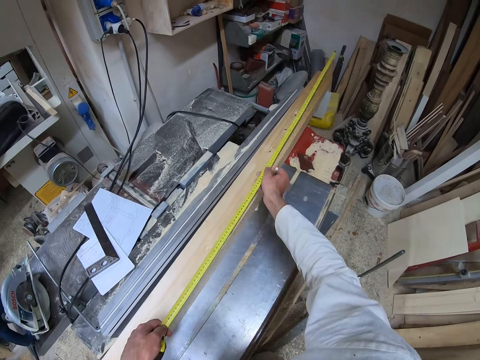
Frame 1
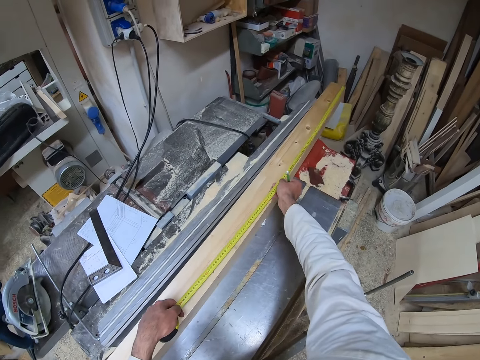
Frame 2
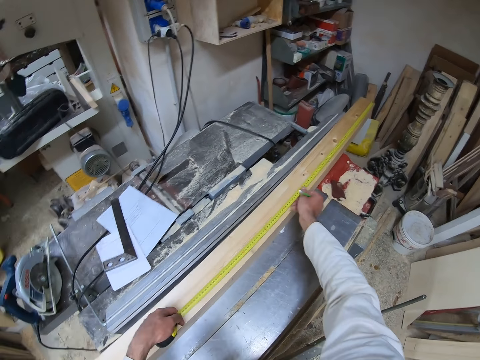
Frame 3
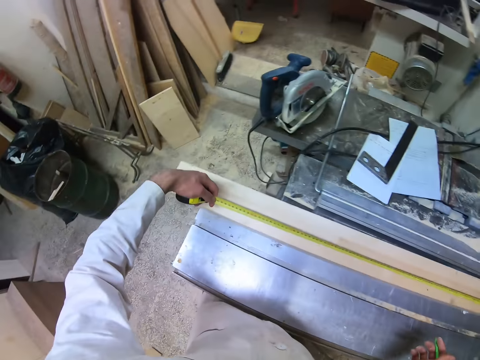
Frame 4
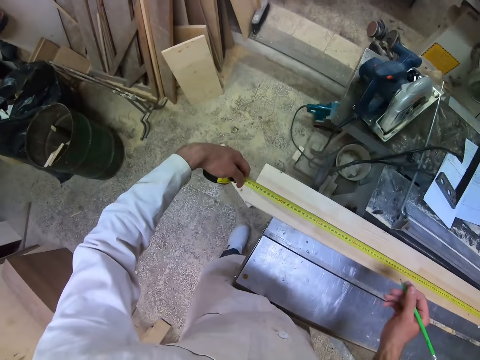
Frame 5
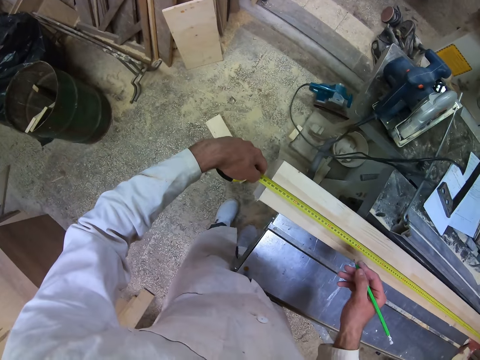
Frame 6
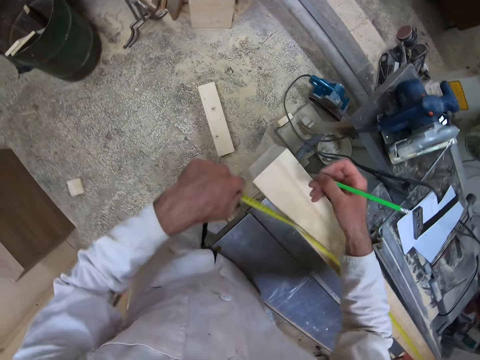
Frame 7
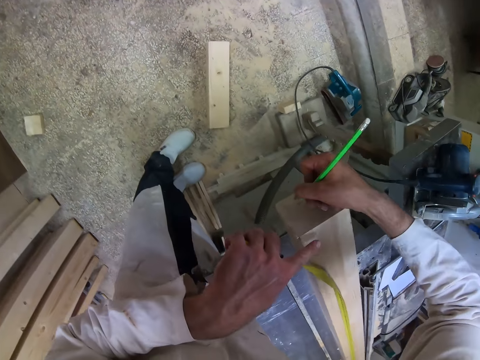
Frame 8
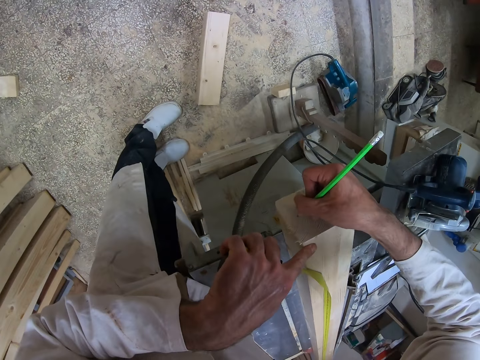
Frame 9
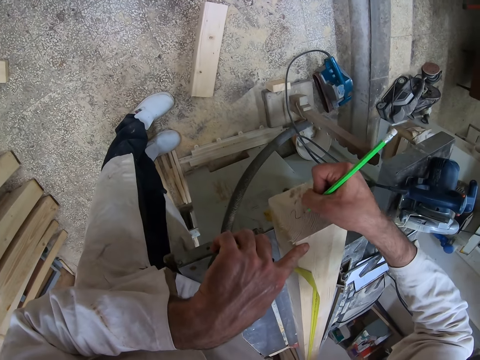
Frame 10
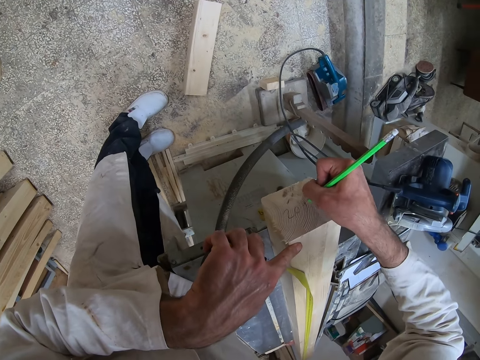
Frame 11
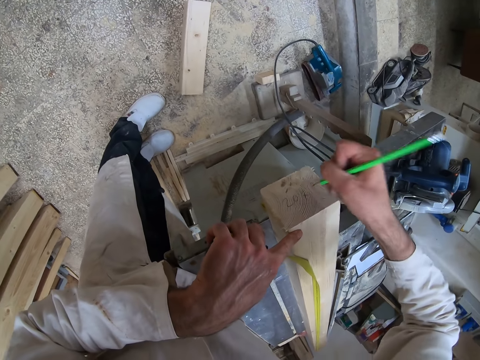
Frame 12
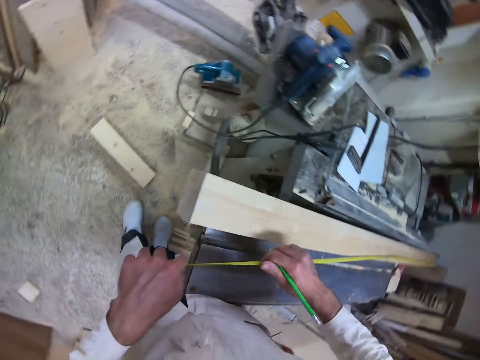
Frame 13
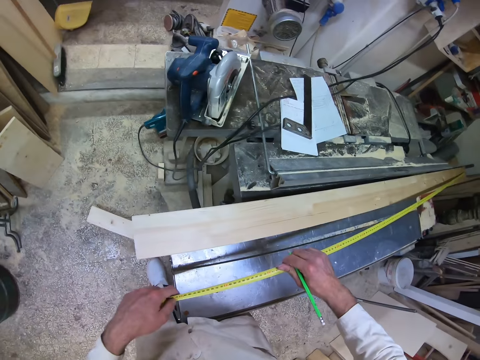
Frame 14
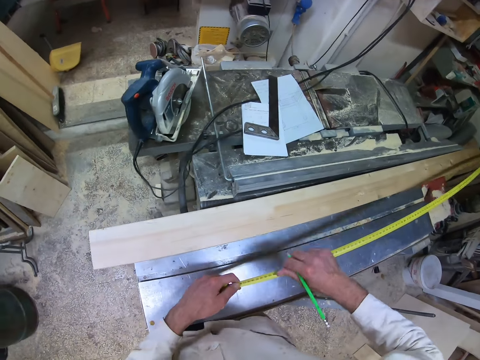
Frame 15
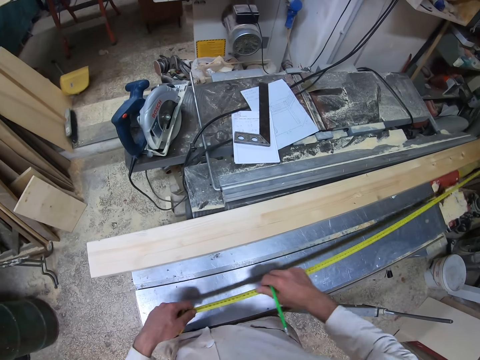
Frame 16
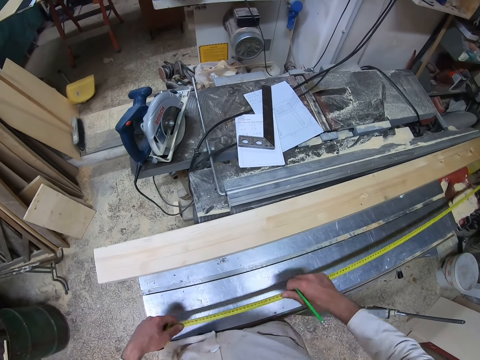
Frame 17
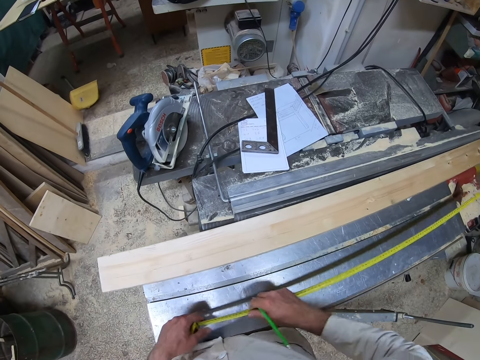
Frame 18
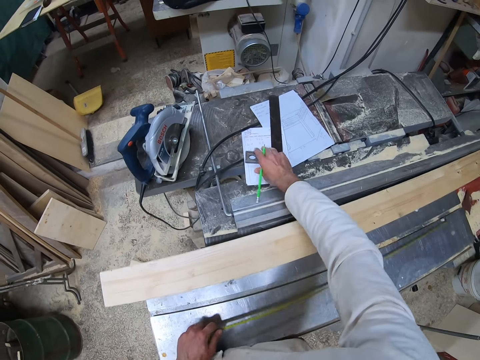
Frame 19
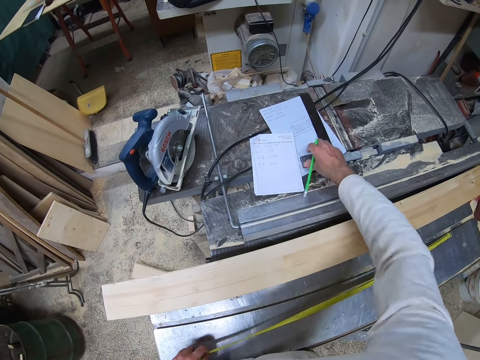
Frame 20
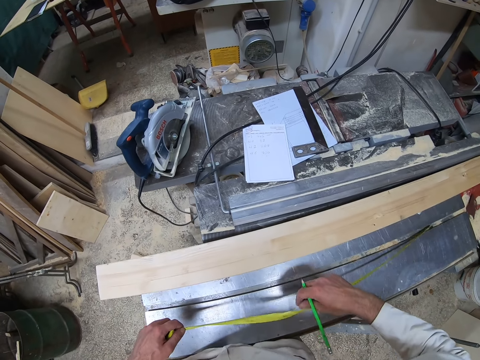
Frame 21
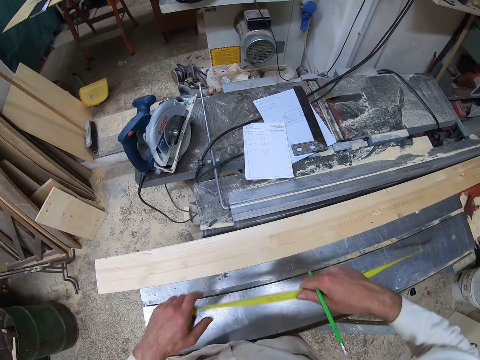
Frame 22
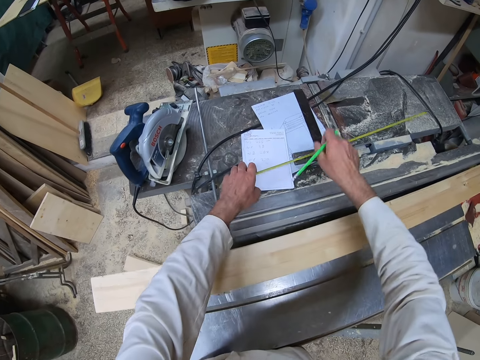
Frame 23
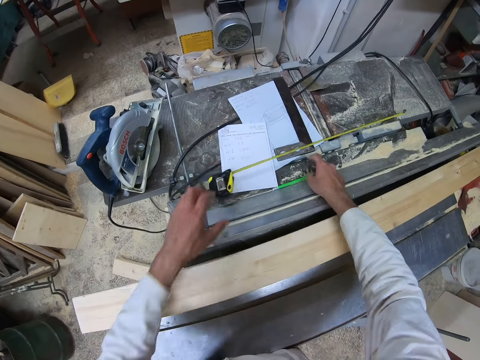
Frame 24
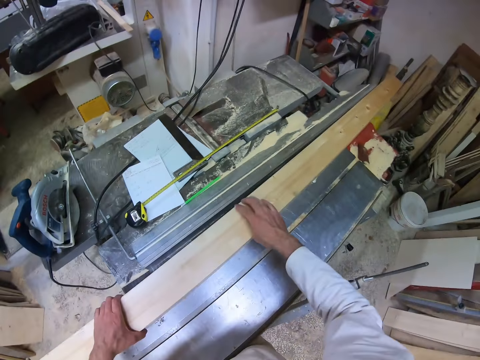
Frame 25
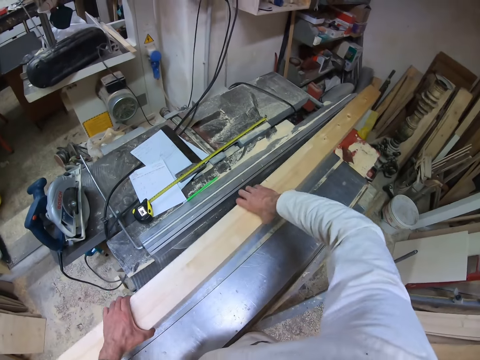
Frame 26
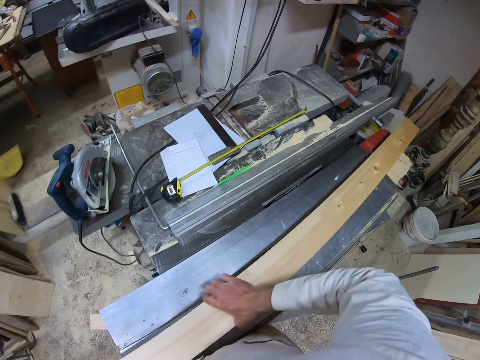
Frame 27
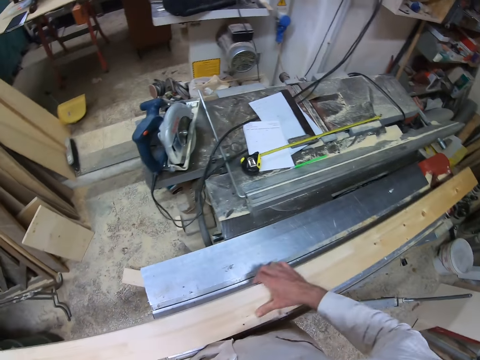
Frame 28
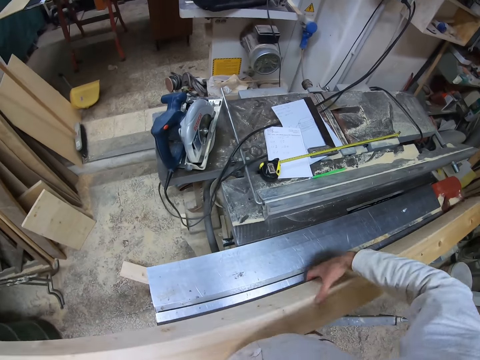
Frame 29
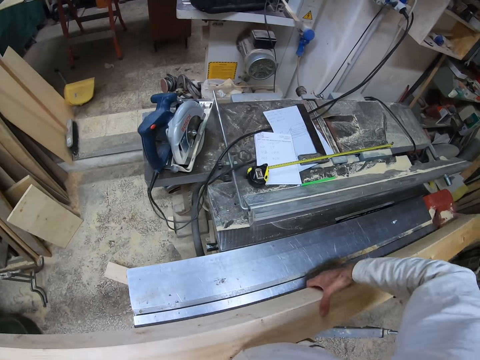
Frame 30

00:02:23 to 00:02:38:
The camera wearer places the tape measure on the wood. He measures the piece of wood with the tape rule with both hands. He writes on the piece of wood with the pencil in his right hand. He stops writing on the wood. He recoils the tape rule with both hands. He moves a try square on the workshop table with his right hand. He places the tape rule on the workshop table with his left hand. He drops the pencil in his right hand on the workshop table. He carries the piece of wood from the workshop table with both hands.

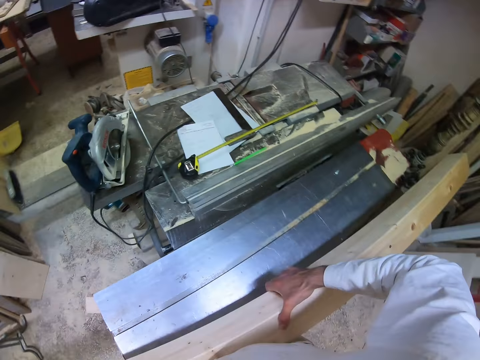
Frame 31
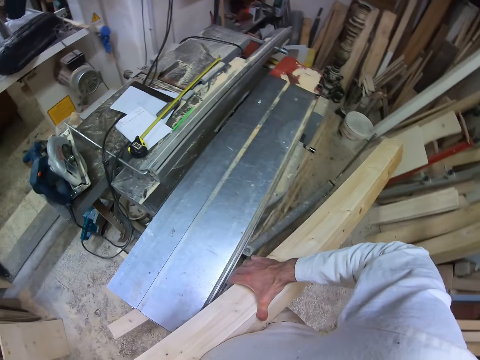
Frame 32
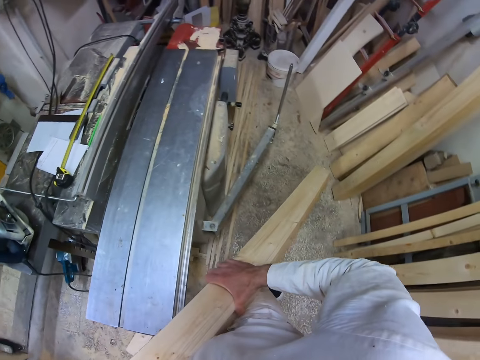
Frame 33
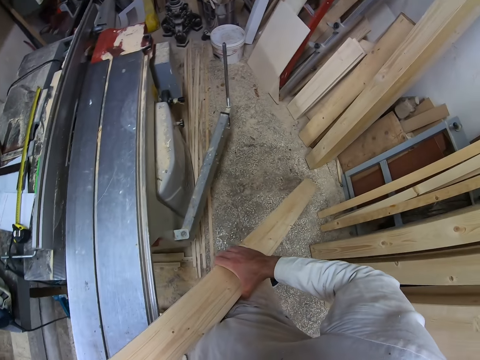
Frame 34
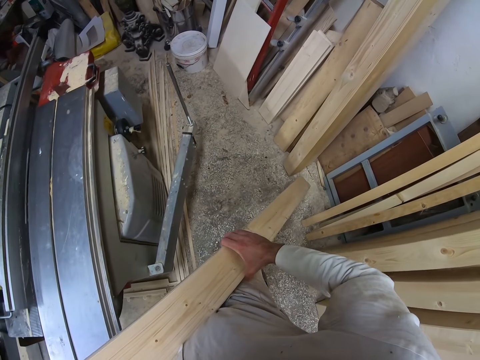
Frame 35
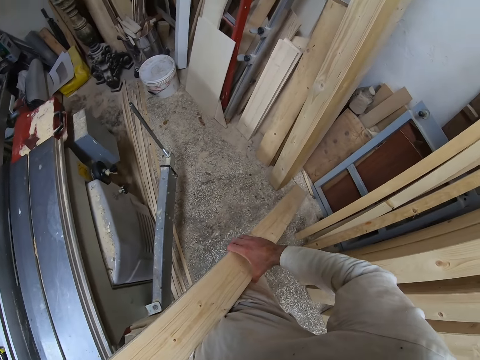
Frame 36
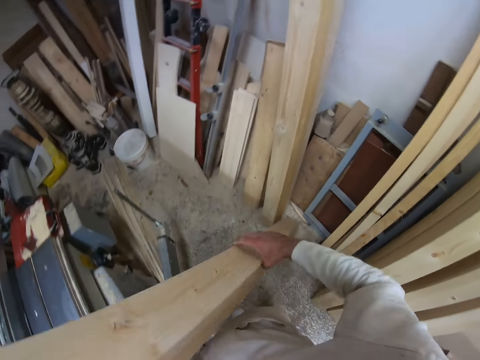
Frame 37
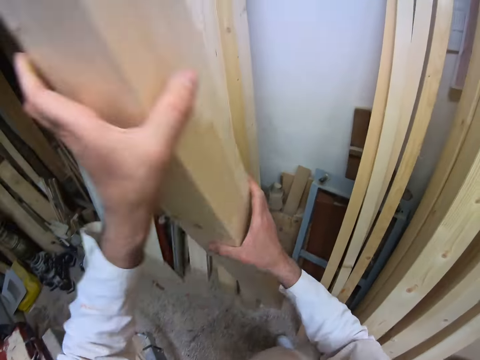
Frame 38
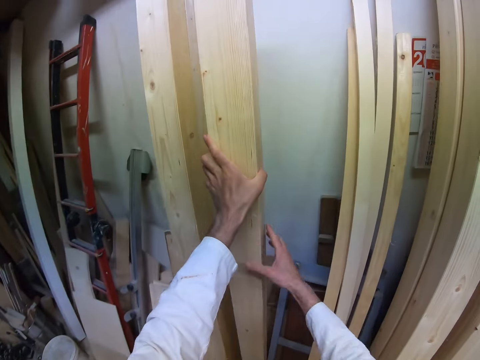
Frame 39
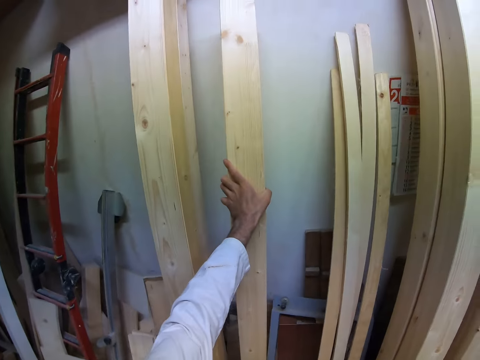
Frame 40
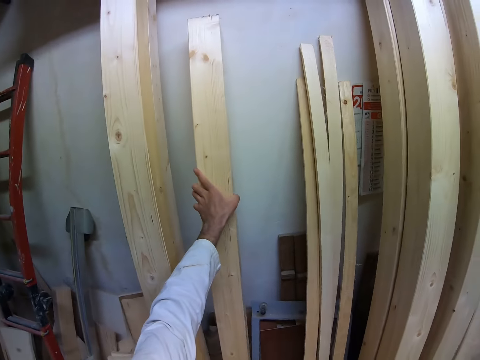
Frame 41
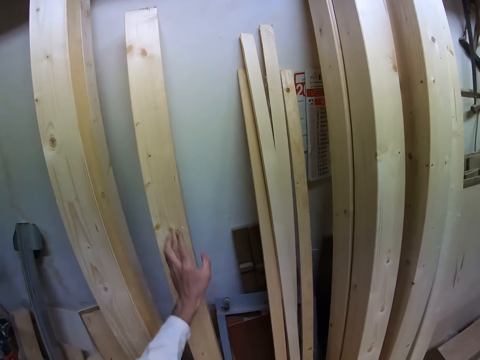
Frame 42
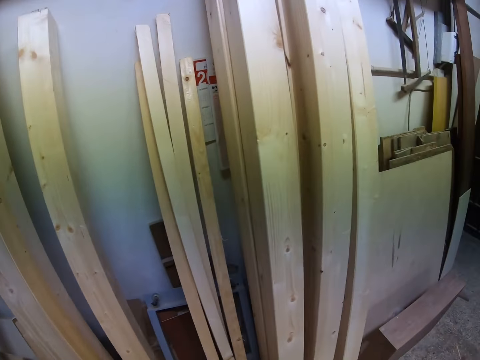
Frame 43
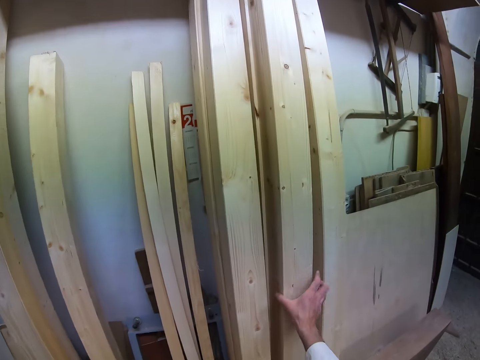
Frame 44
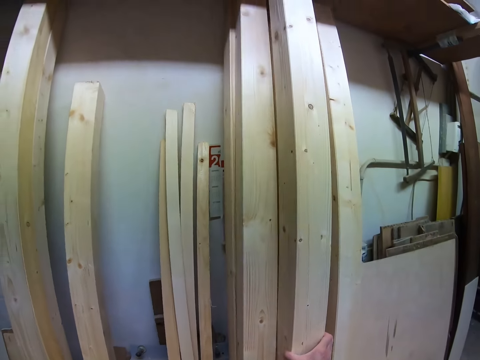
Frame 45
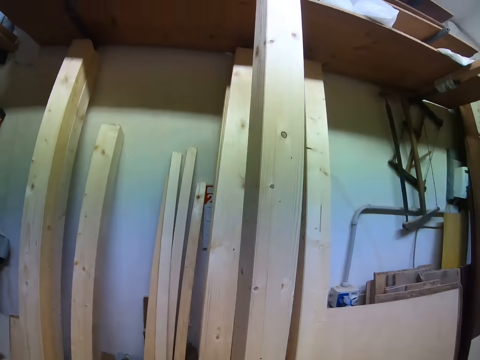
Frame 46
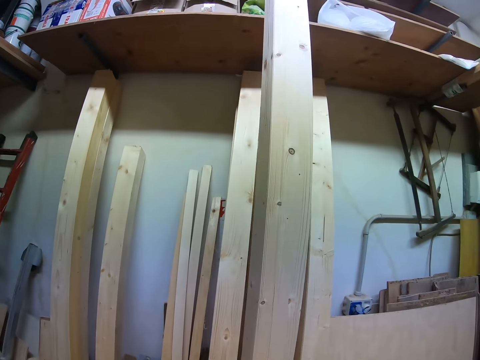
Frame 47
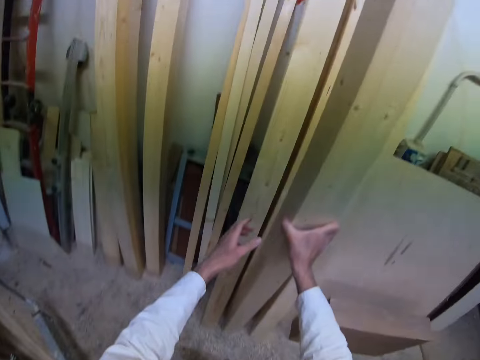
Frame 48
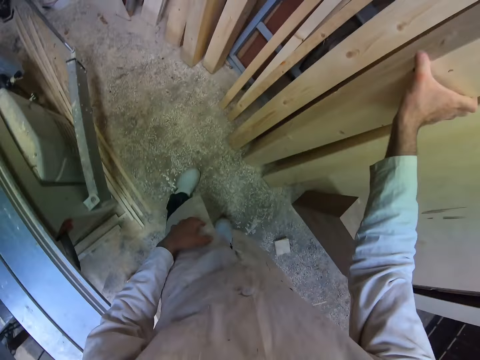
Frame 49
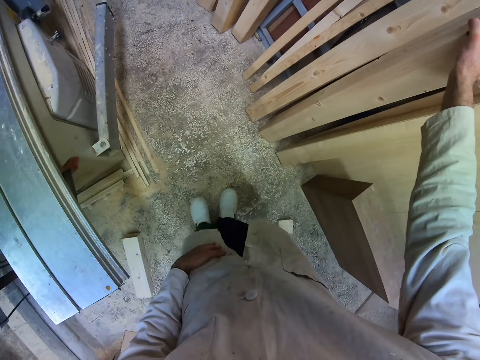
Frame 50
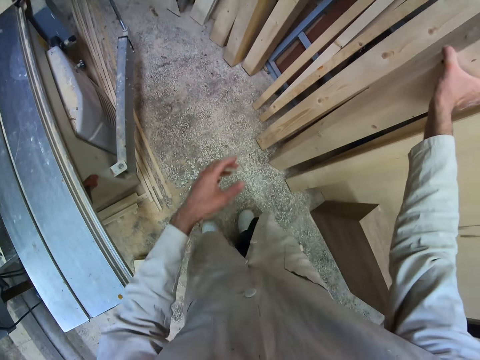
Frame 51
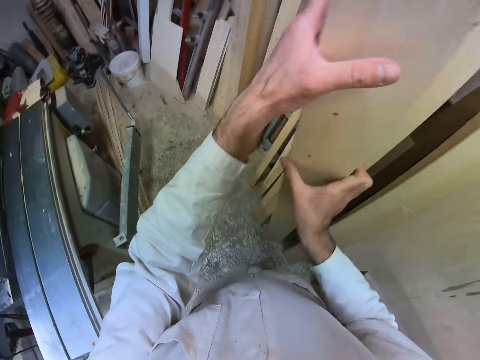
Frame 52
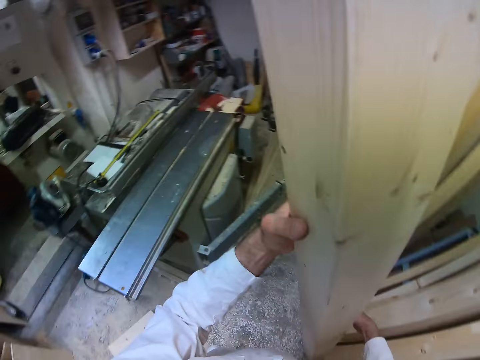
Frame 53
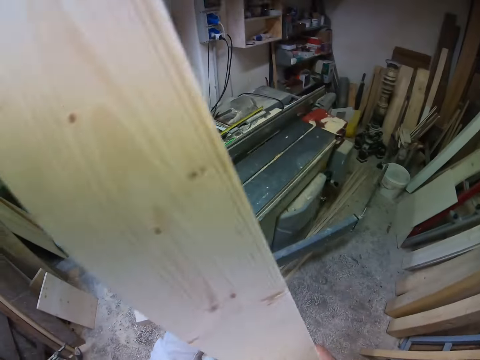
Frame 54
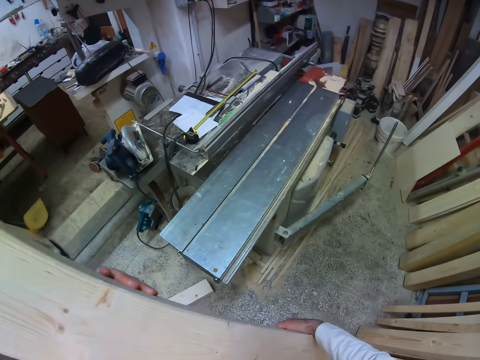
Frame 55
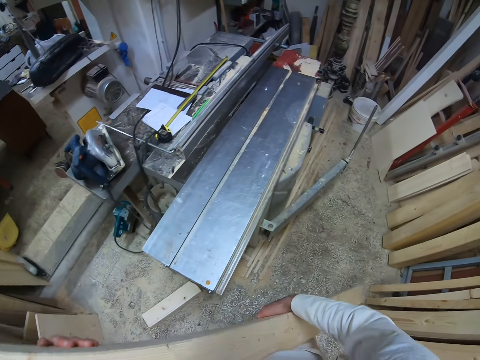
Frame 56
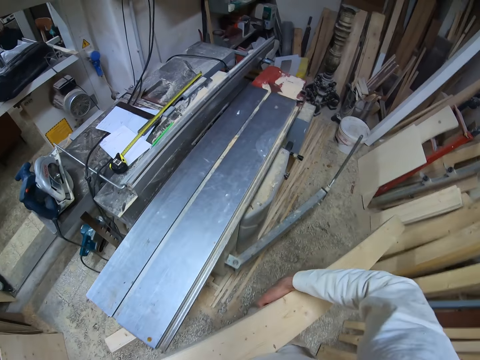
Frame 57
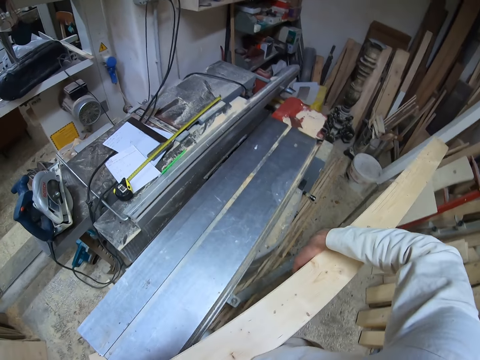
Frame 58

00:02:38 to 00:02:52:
The camera wearer places the piece of wood vertically against a wall with both hands. He picks up wood and moves a piece of wood to the workshop table with both hands. He carries the wood.
